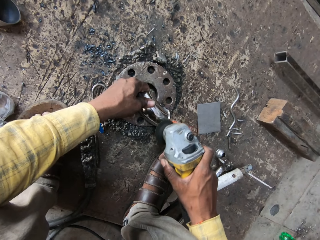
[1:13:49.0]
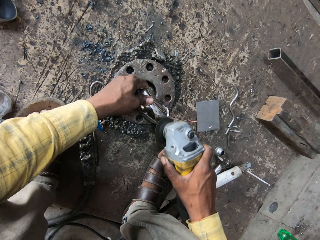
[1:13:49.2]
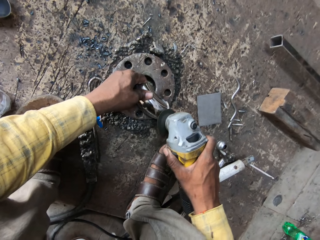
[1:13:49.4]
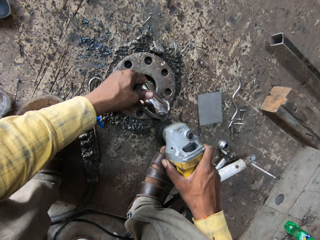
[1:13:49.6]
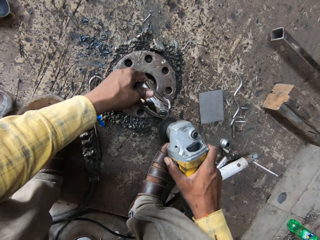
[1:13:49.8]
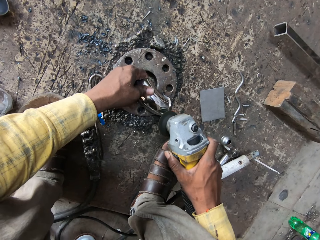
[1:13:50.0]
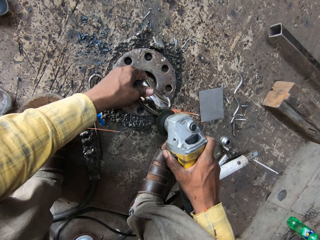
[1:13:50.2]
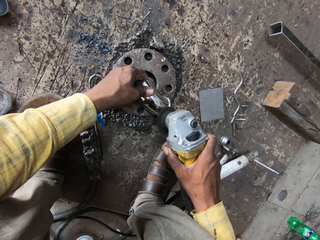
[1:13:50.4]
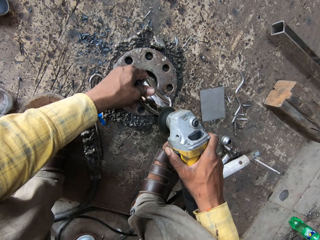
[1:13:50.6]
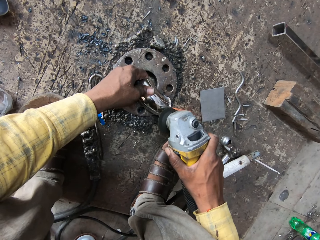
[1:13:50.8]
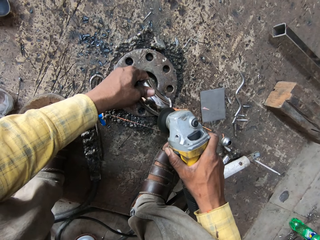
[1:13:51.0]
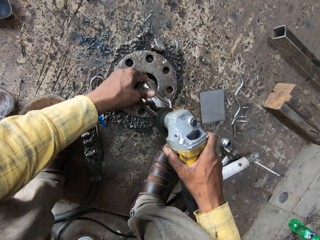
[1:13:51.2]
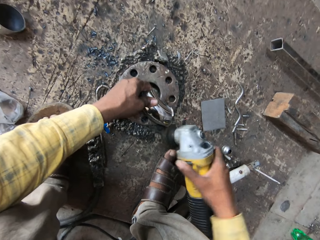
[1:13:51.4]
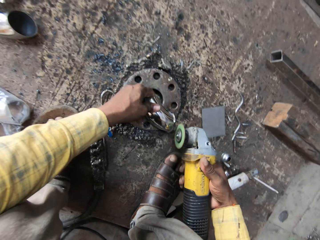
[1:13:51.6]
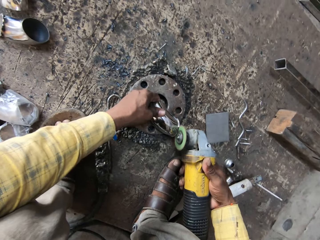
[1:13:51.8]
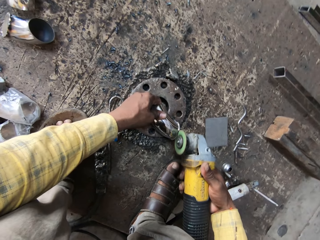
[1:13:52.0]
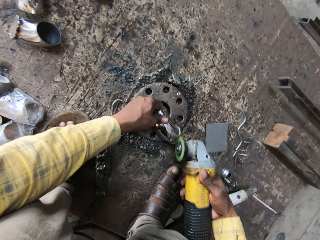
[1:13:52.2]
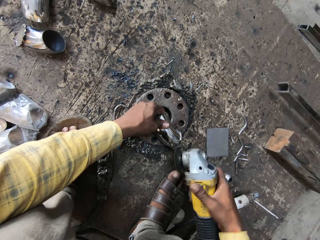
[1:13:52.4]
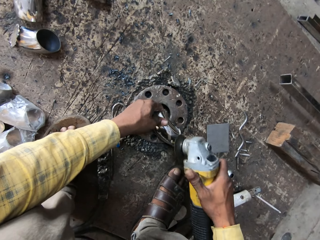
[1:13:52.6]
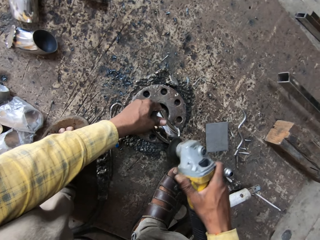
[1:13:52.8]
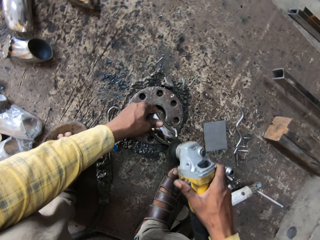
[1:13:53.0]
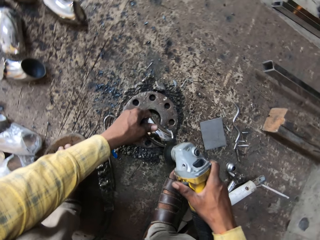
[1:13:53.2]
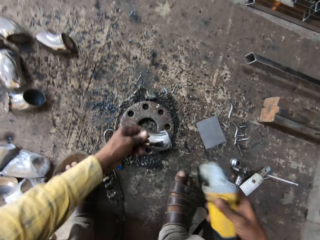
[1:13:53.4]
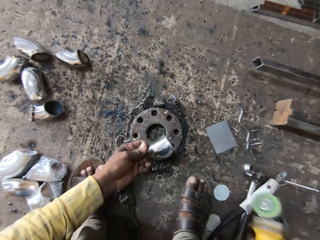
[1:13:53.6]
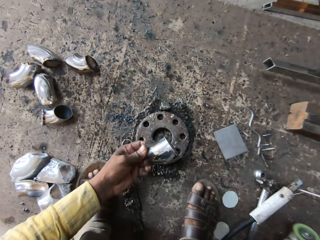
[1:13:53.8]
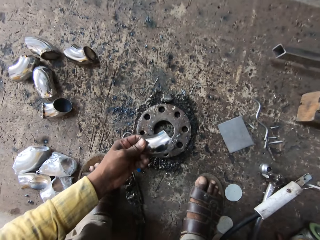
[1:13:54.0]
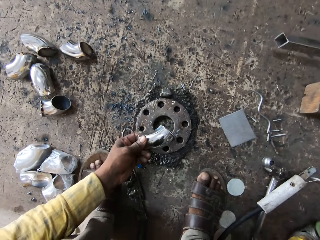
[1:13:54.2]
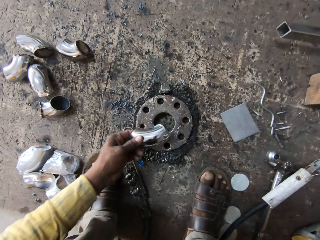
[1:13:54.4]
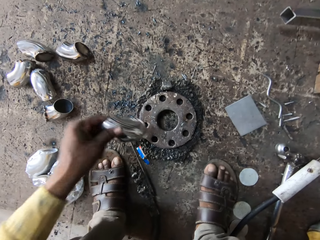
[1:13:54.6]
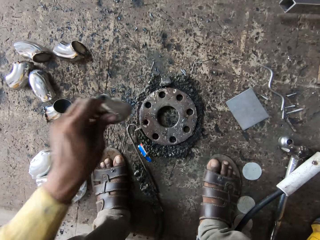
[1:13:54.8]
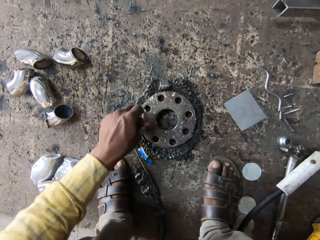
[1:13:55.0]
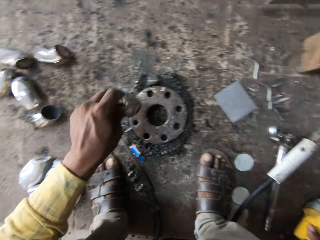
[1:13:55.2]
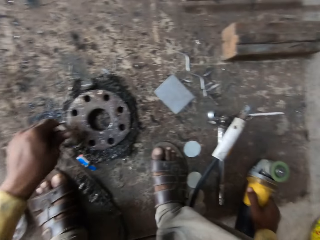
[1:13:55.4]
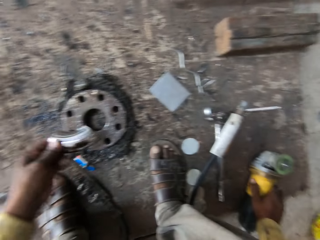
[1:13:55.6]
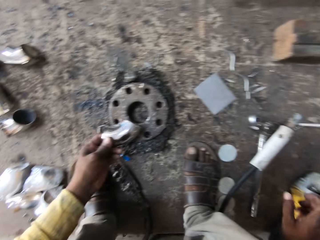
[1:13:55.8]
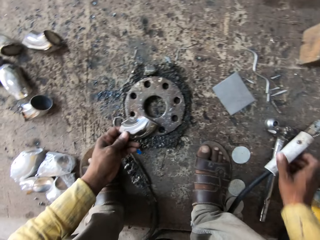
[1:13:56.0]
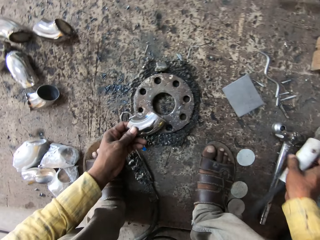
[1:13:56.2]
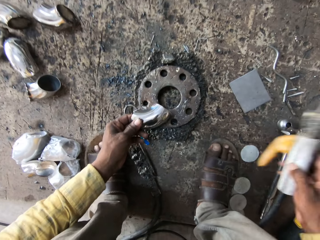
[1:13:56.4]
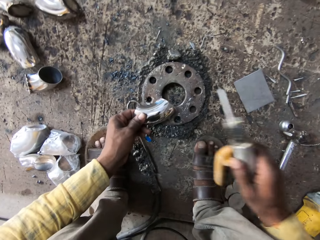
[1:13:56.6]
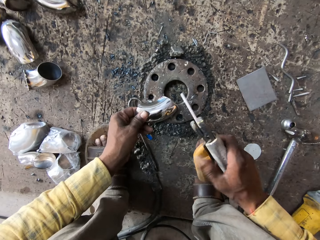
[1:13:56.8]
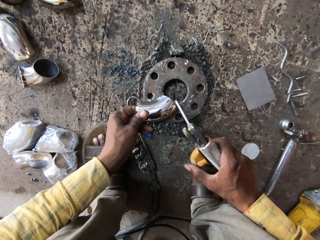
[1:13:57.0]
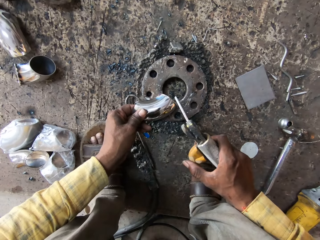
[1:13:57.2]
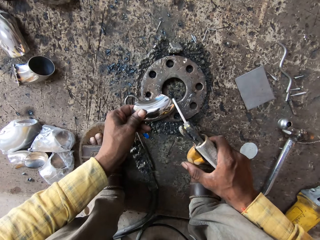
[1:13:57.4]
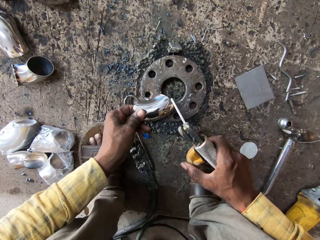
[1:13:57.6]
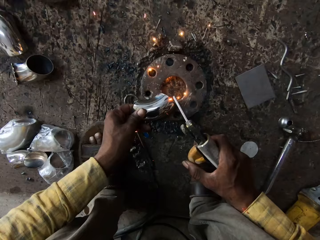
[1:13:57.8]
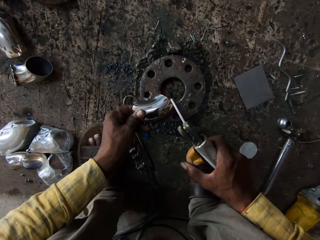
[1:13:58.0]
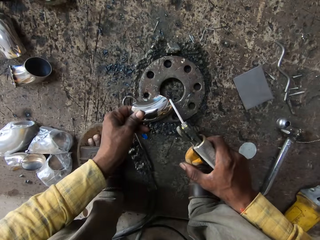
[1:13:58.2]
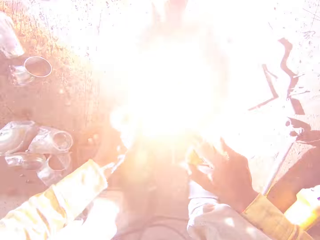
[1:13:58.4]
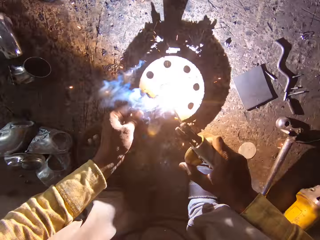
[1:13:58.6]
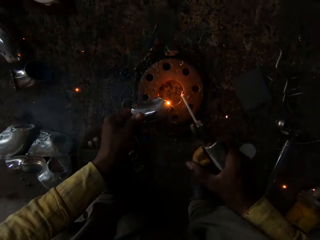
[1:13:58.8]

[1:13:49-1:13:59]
The camera wearer looks at the metal. They put the welding machine on the ground. They weld the steel with the welding machine on the ground. They hit the metal on the metal. They pick up the electrode handle from the ground. They weld the metal with the electrode handle on the ground.

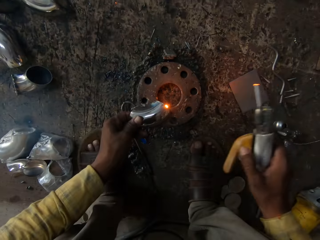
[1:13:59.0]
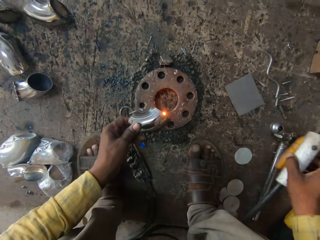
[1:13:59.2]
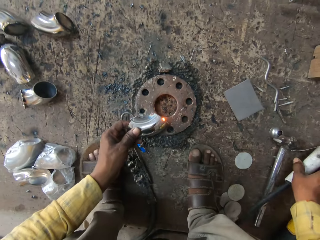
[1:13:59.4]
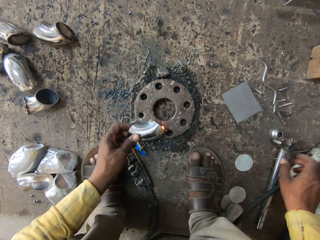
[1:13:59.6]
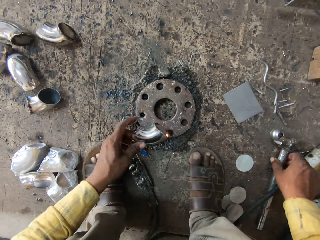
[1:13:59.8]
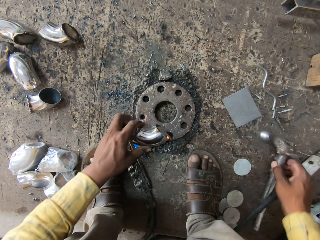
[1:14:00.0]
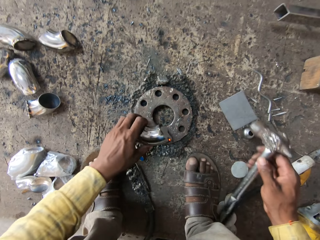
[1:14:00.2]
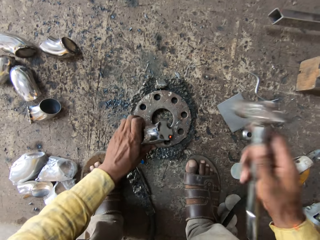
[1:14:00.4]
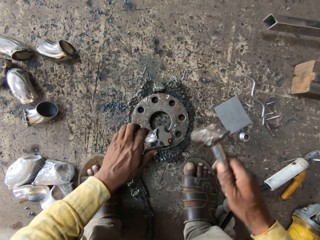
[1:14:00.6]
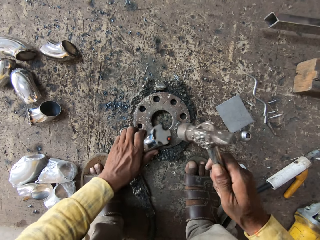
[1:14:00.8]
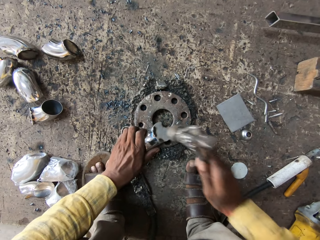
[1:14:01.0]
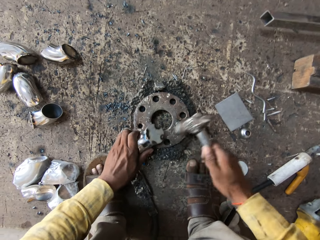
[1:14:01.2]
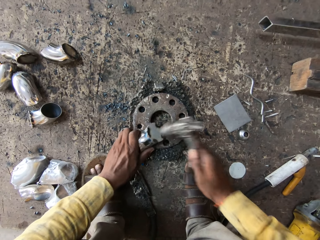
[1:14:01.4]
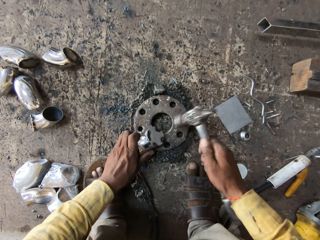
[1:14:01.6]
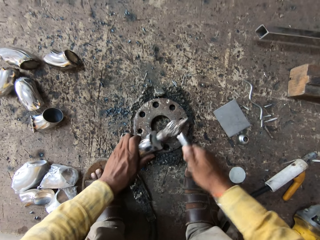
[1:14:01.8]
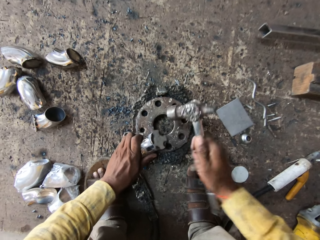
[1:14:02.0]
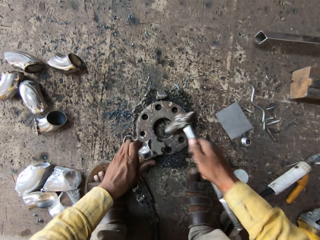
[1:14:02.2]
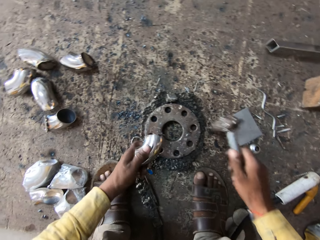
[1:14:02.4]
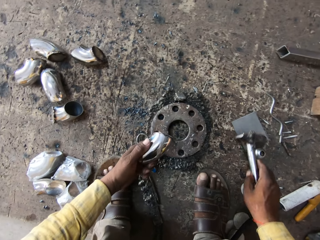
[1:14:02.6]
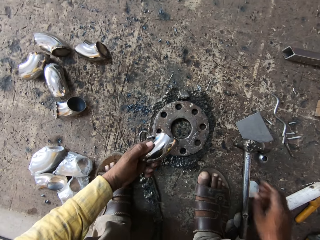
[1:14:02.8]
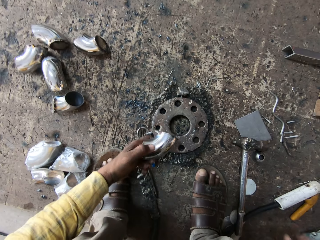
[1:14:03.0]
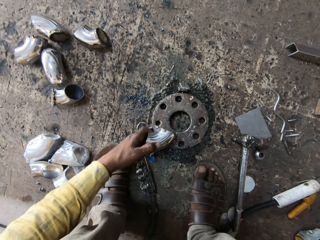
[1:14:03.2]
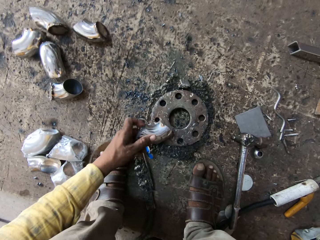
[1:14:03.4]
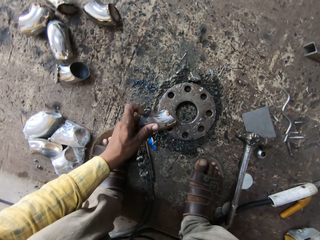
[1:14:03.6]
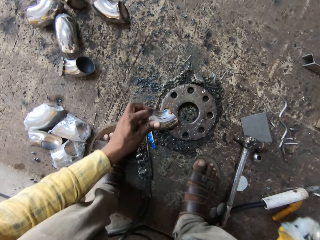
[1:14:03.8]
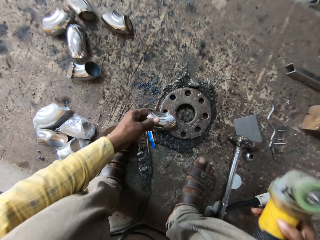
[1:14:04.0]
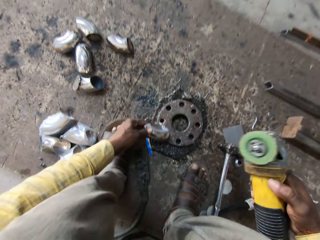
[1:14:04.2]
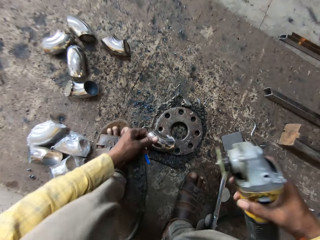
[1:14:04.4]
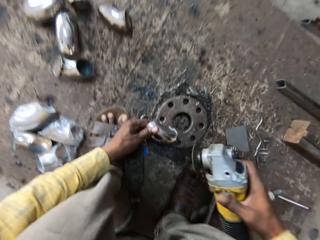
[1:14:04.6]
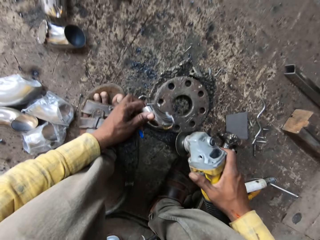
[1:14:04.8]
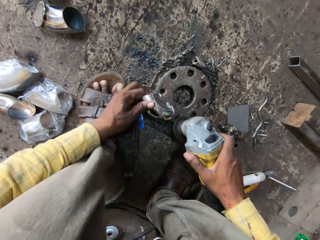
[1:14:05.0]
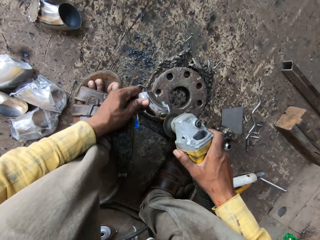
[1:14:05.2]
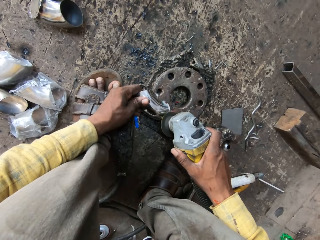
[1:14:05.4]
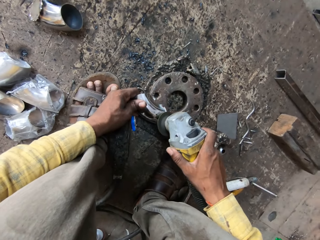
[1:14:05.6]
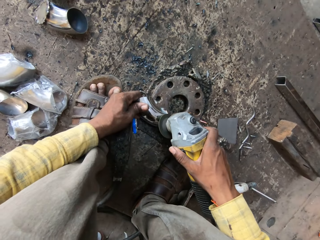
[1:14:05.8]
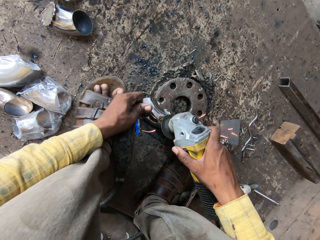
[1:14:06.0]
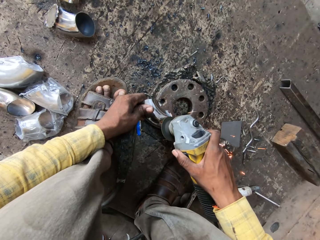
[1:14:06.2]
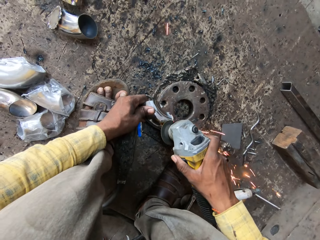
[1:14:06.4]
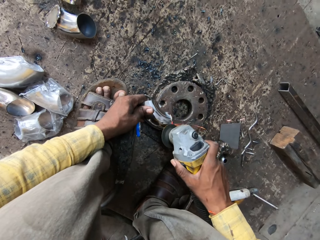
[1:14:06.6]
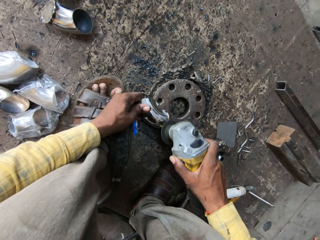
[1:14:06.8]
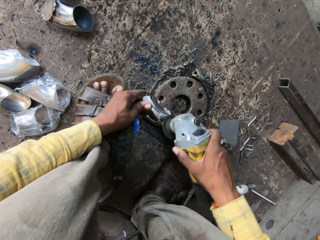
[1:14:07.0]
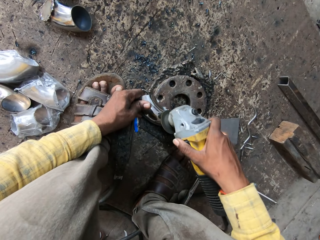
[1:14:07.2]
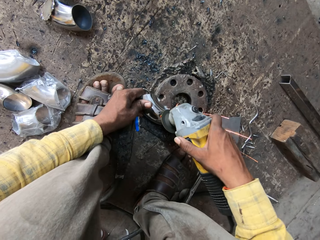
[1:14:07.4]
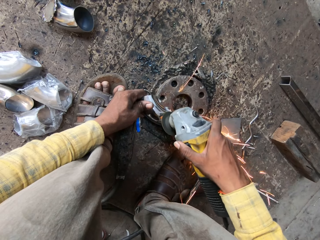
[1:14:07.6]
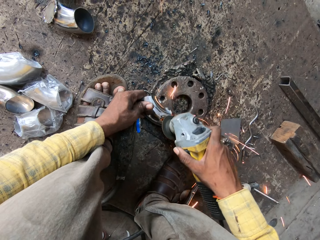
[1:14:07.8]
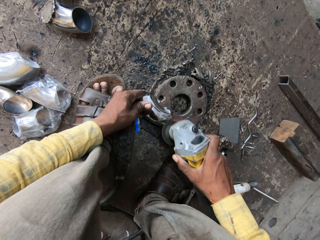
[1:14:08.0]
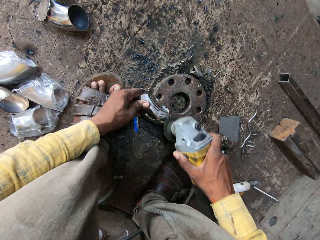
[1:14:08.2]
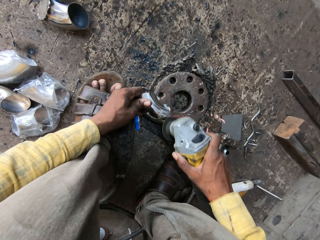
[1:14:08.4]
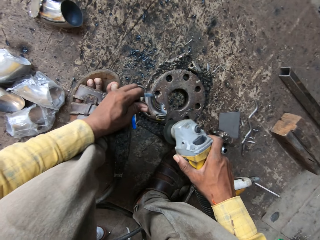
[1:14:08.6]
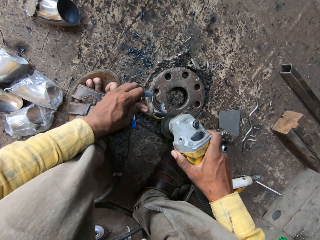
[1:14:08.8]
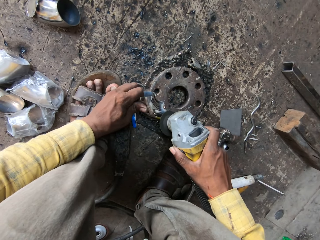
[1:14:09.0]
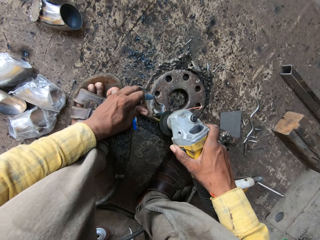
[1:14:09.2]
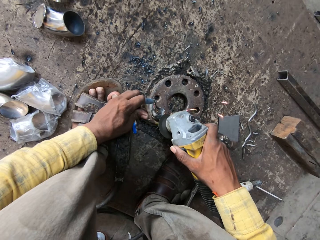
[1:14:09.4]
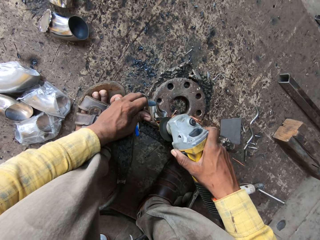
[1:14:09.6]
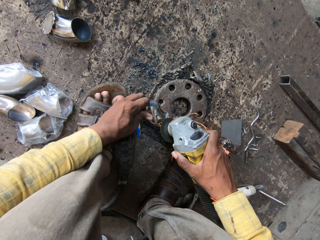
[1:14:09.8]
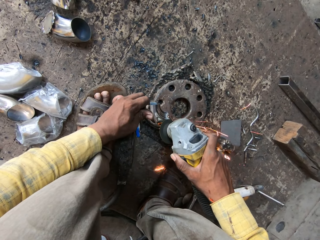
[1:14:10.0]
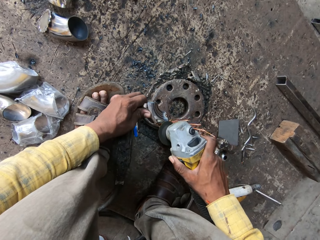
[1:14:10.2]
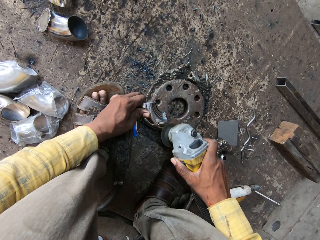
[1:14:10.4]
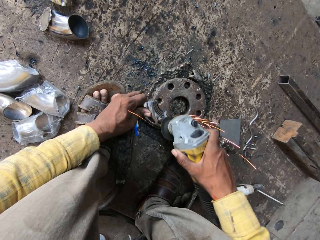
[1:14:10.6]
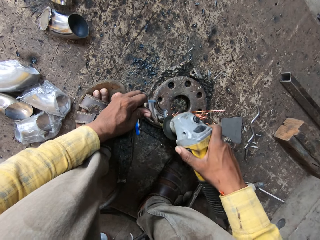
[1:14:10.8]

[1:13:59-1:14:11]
The camera wearer places the electrode handle on the ground. They pick up the hammer from the ground. They hit the metal with the hammer. They place the hammer on the ground. They weld the steel with the welding machine on the ground. They turn the metal. They pick up the grinder from the ground. They grind the metal with the grinder. They weld the steel with the welding machine on the ground.
